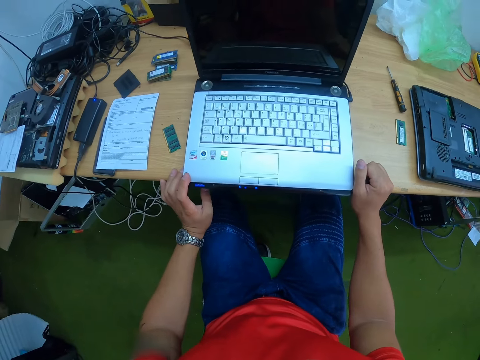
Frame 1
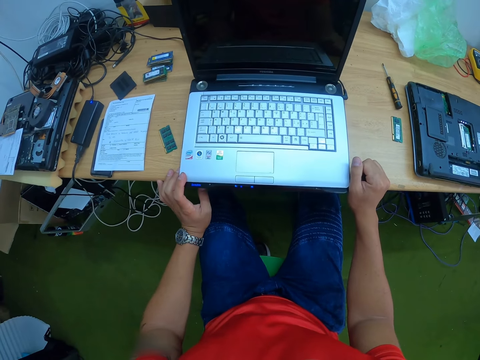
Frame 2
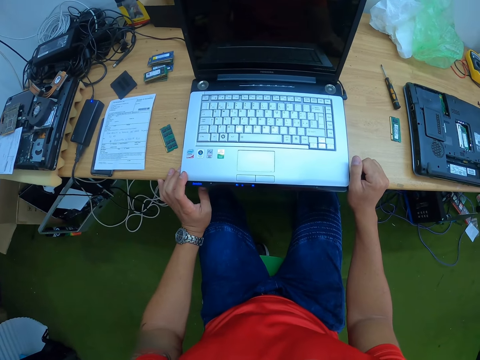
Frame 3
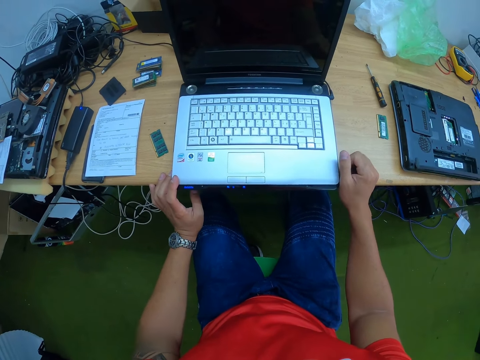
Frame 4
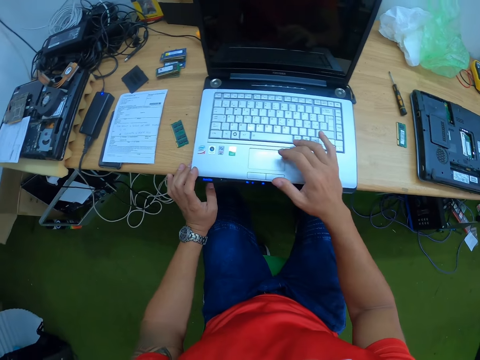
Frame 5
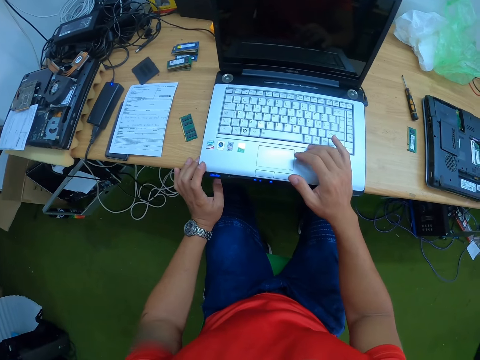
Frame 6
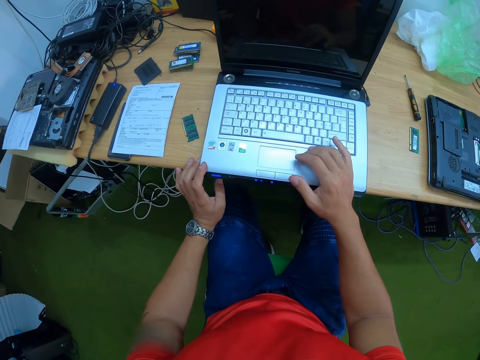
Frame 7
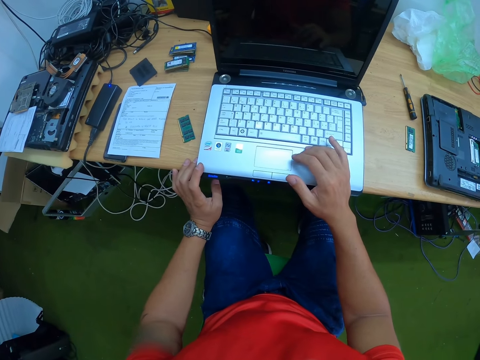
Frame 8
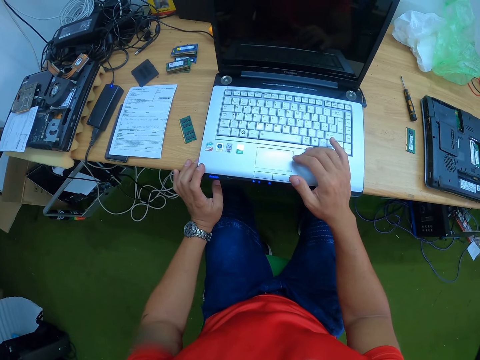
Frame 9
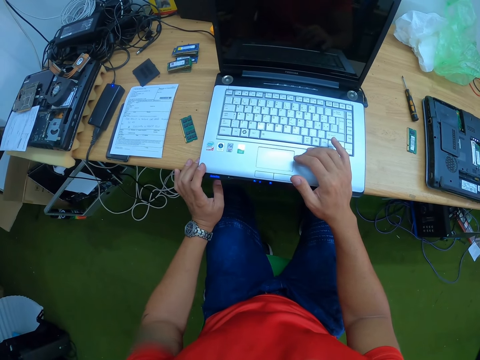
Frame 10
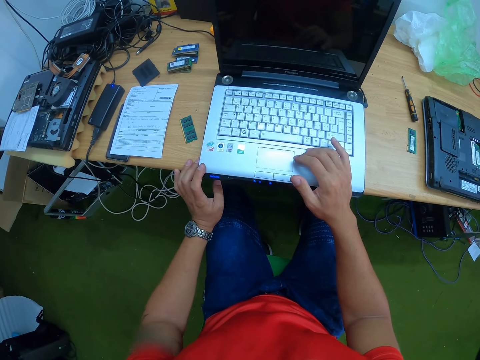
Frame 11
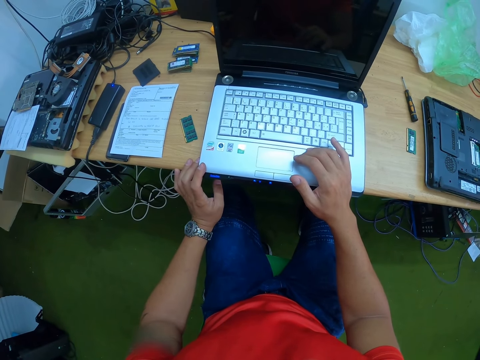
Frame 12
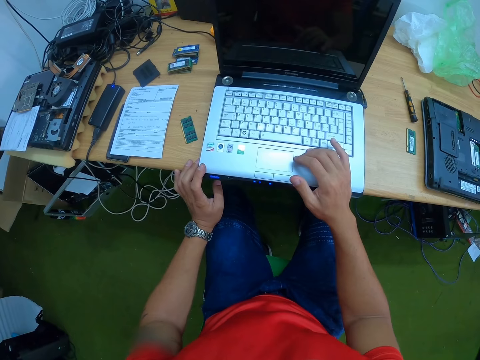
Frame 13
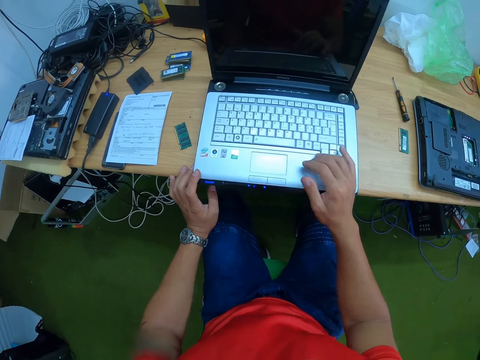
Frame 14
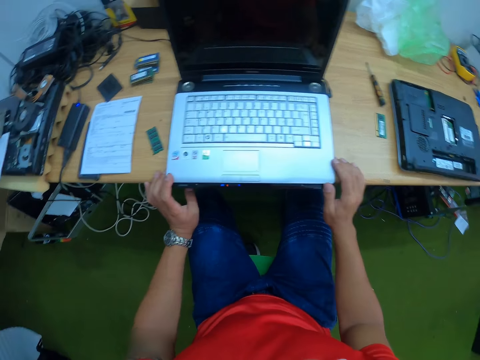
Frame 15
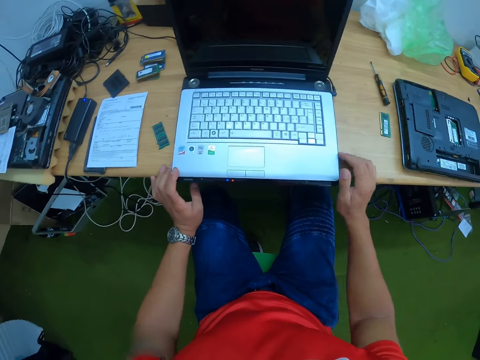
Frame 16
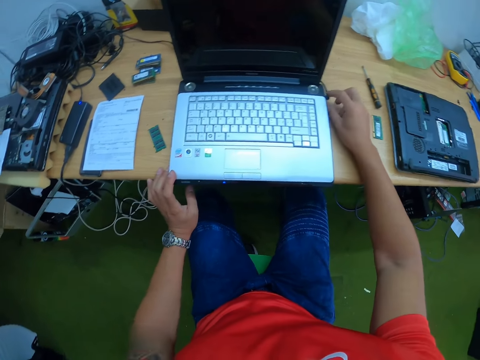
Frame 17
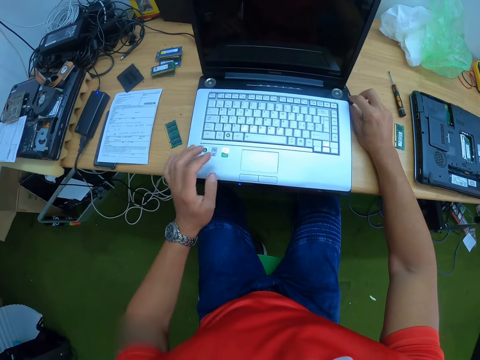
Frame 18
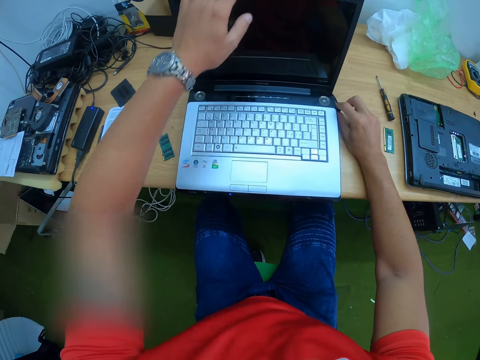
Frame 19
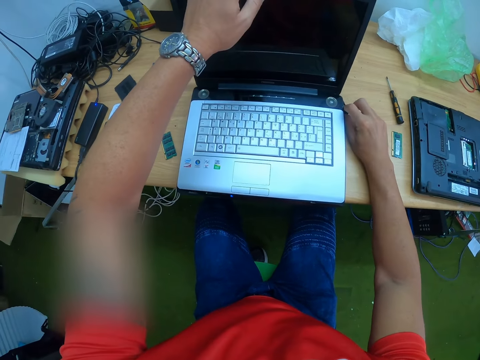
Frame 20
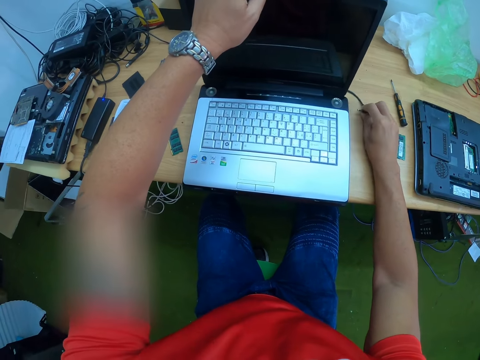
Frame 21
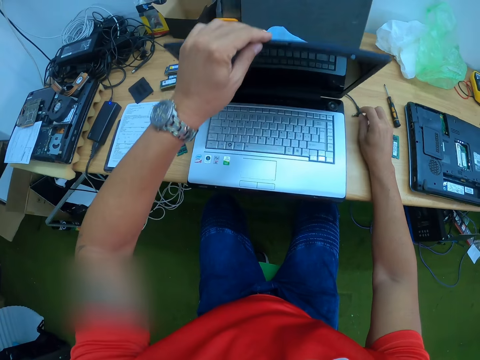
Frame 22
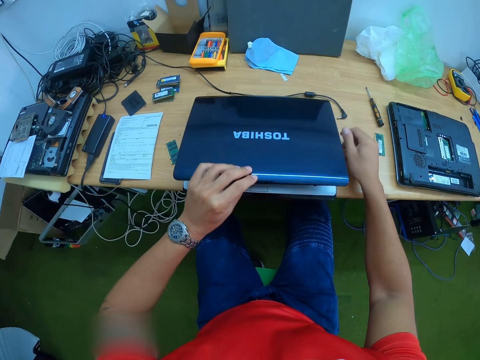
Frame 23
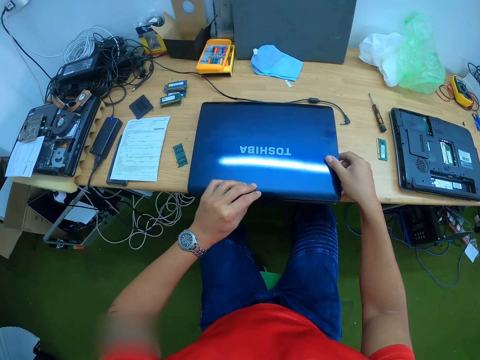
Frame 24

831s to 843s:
The camera wearer holds the laptop. He touches the laptop on the table with his left hand. He removes a charger from the laptop on the table with his right hand. He closes the laptop on the table with his left hand.

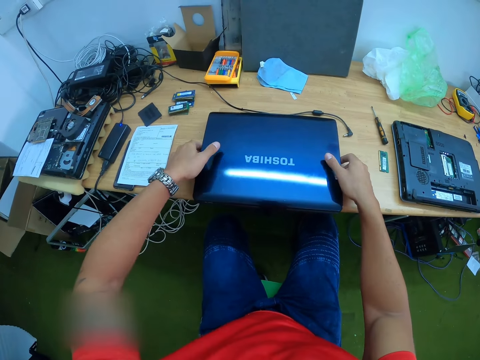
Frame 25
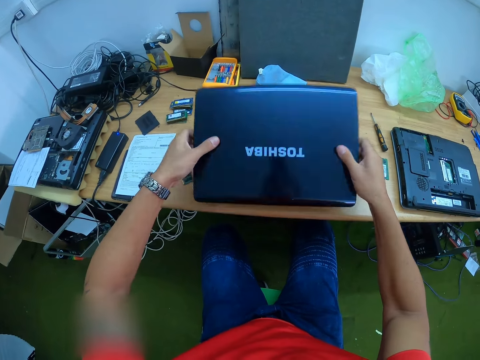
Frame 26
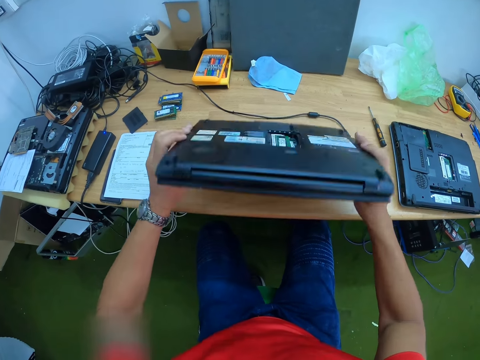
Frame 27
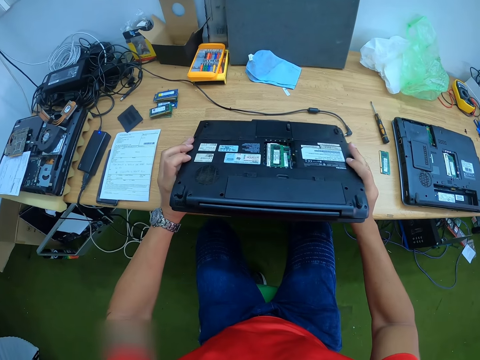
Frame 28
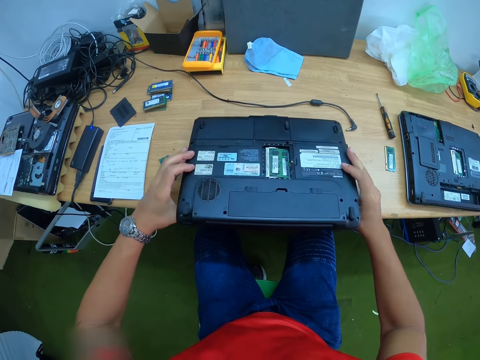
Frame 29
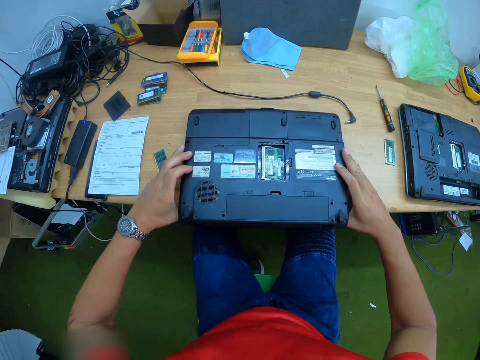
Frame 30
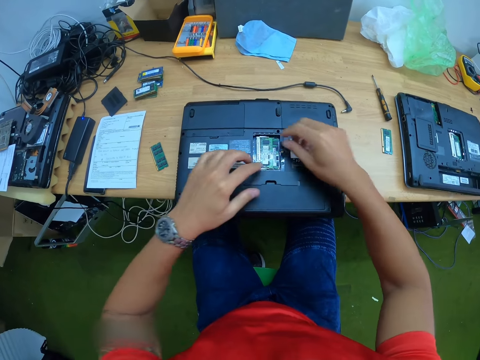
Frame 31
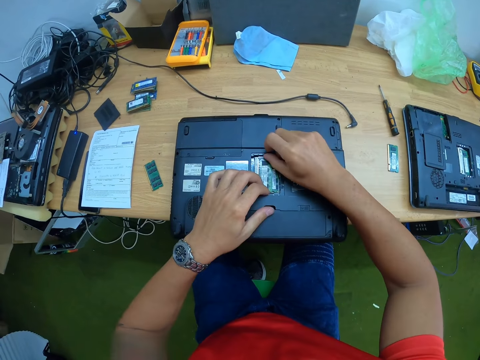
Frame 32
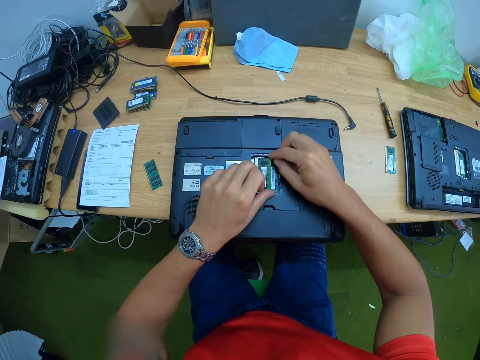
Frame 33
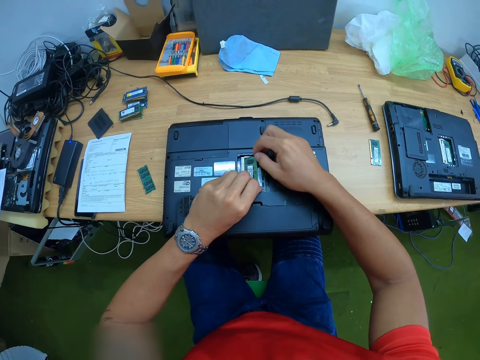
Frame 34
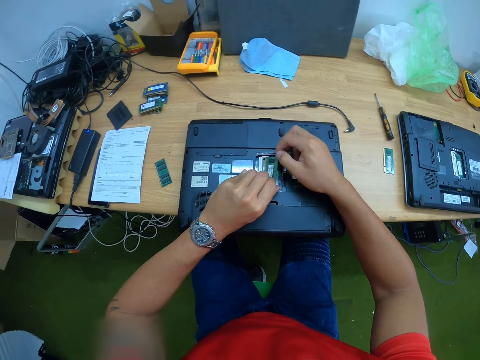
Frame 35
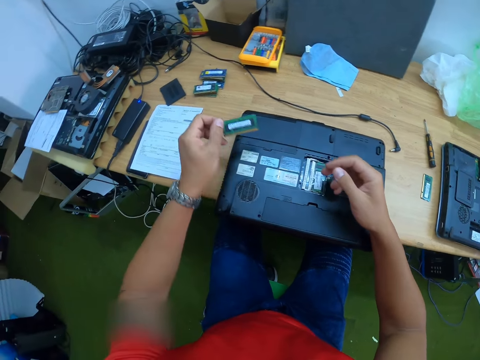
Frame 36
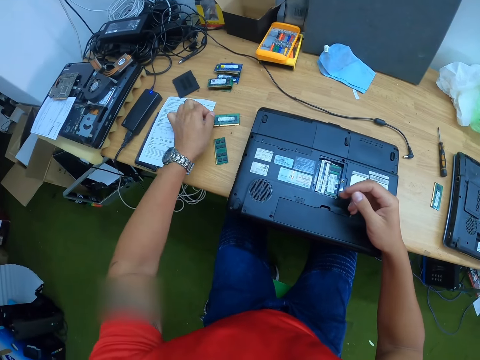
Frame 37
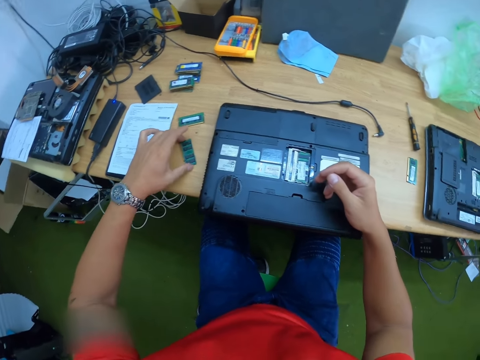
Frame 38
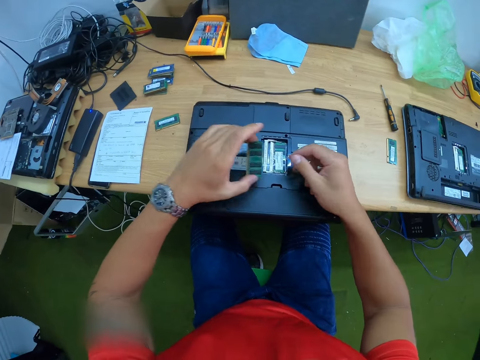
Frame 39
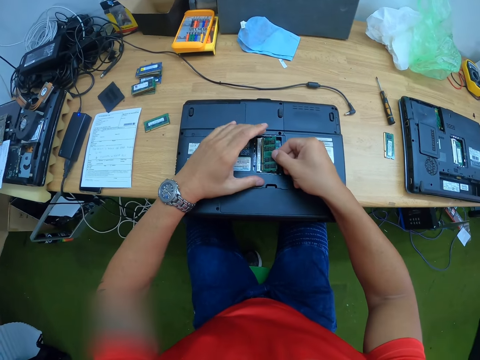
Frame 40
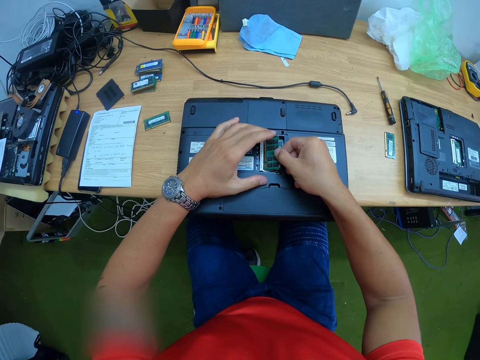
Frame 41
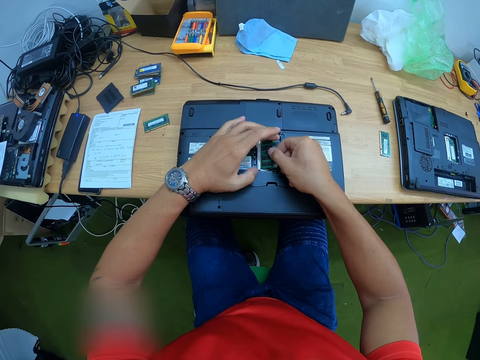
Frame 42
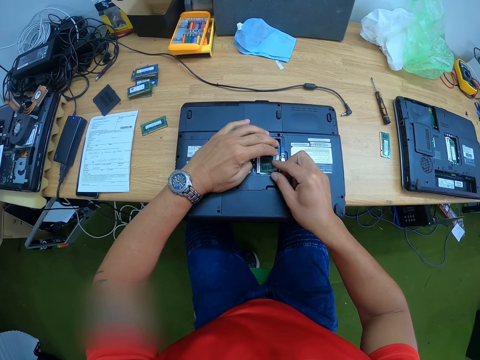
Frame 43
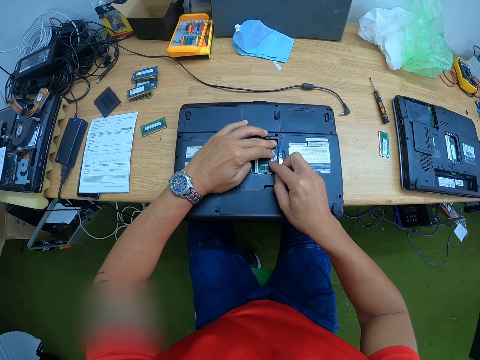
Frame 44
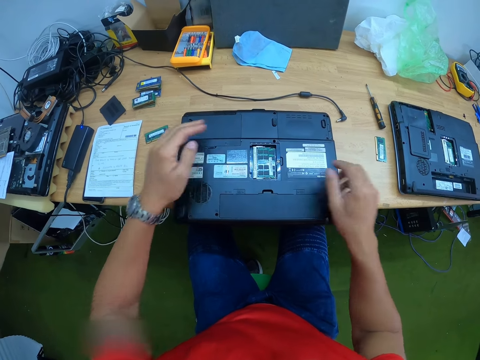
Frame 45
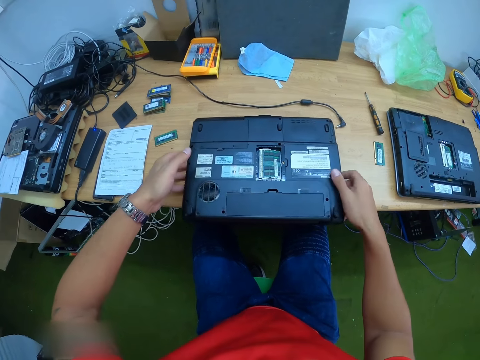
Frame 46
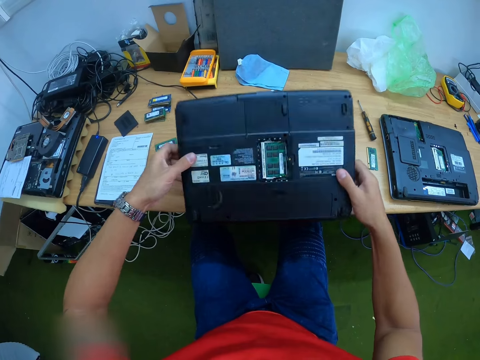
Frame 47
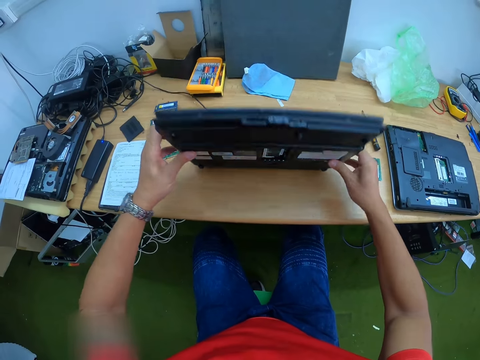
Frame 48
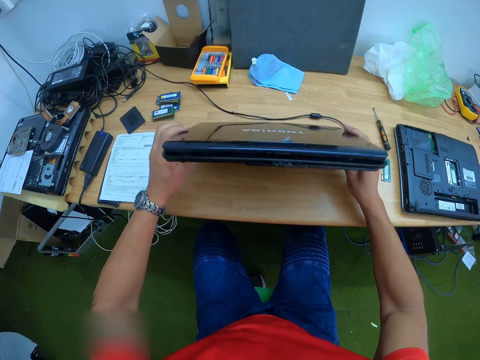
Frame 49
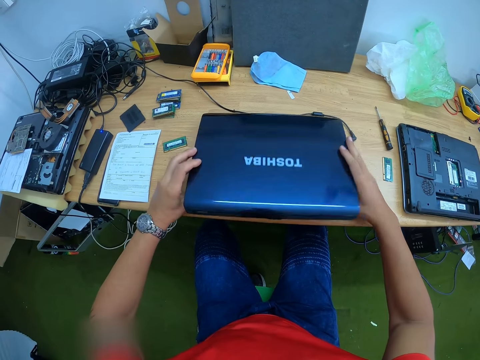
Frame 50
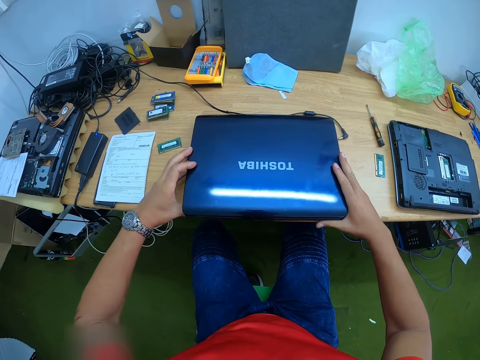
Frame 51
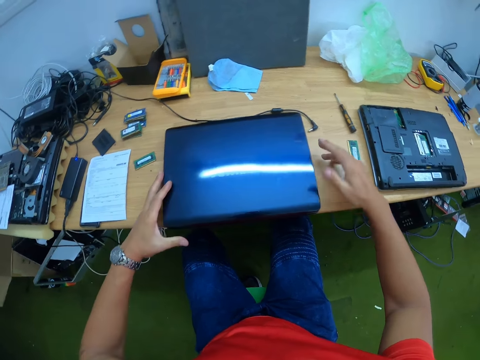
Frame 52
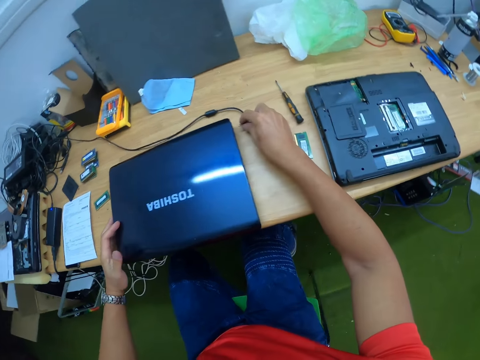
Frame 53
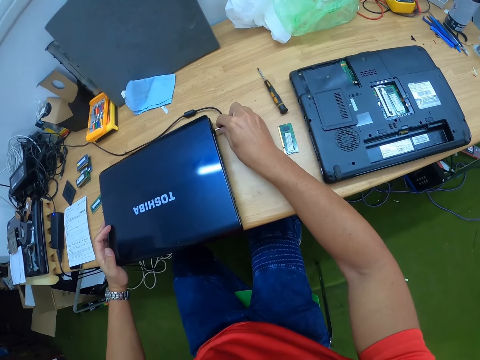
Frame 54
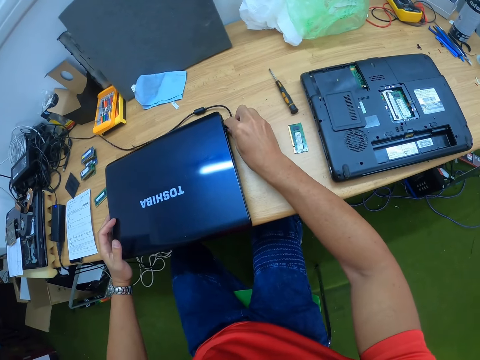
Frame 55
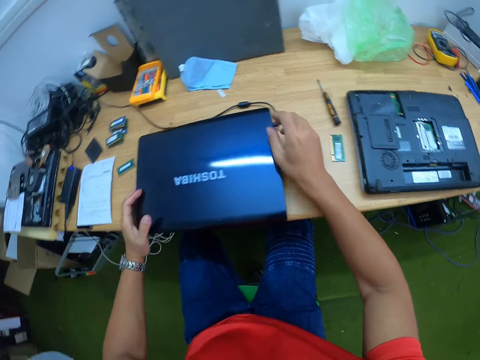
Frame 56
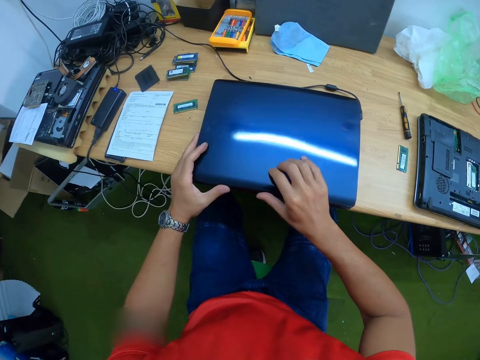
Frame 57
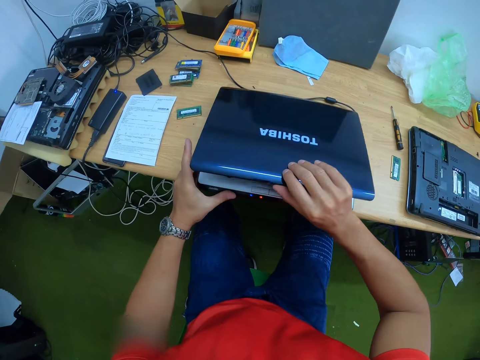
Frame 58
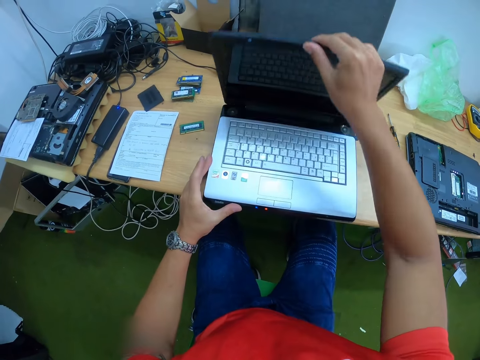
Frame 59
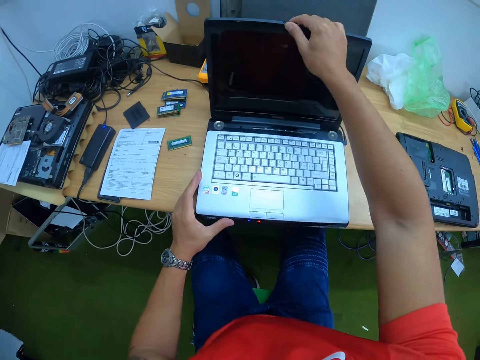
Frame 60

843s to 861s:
The camera wearer lifts the laptop on the table with both hands. He upturns the laptop with both hands. He drops the laptop on the table from both hands. He removes a chip from the laptop on the table with both hands. He holds the chip in his left hand. He drops the chip on the table with his left hand. He picks up the chip on the table with his left hand. He holds the chip with both hands. He inserts the chip into the laptop on the table with both hands. He lifts the laptop from the table with both hands. He upturns the laptop with both hands. He drops the laptop from both hands to the table. He touches the laptop on the table with his left hand. He holds the charger on the table with his right hand. He connects the charger in his right hand to the laptop on the table. He holds the laptop on the table with both hands. He opens the laptop on the table with his right hand.
